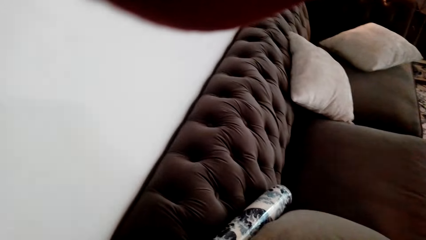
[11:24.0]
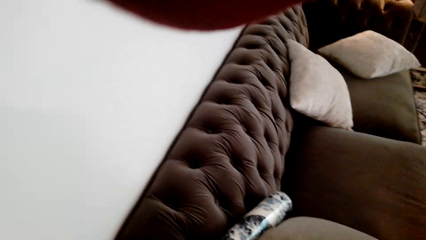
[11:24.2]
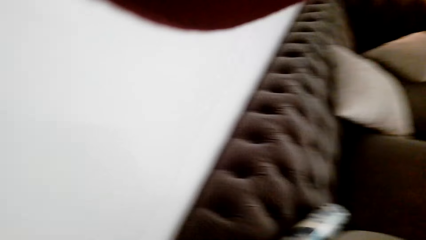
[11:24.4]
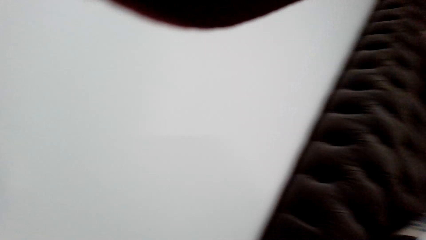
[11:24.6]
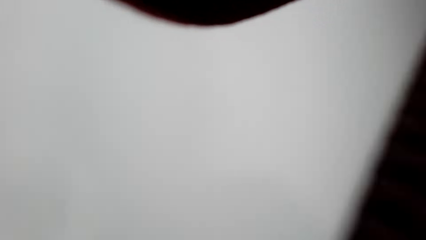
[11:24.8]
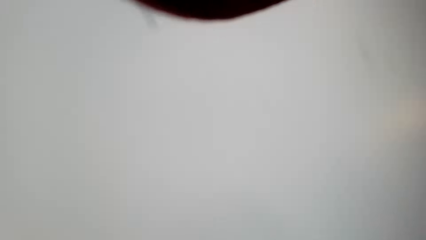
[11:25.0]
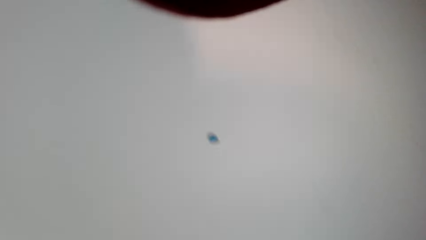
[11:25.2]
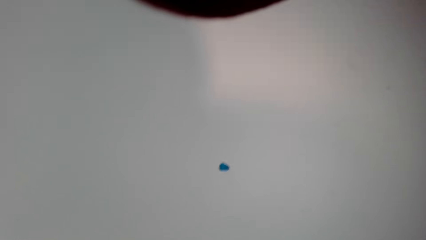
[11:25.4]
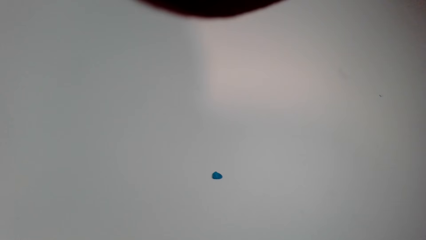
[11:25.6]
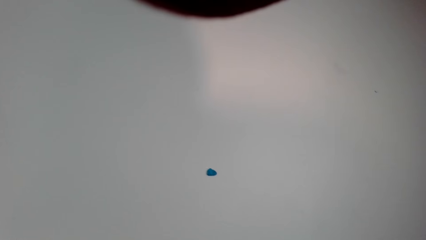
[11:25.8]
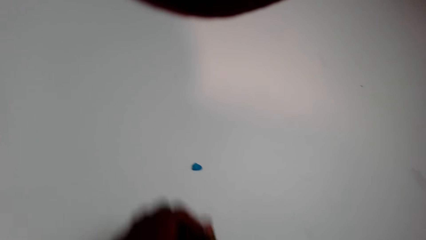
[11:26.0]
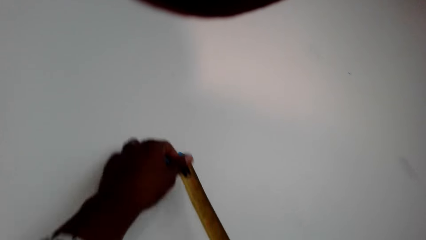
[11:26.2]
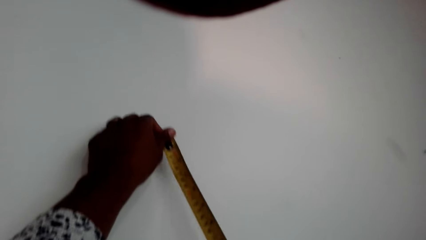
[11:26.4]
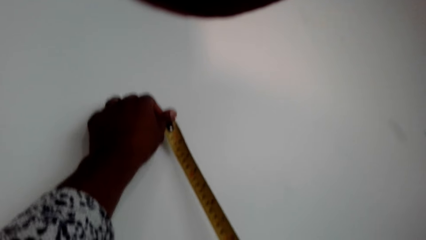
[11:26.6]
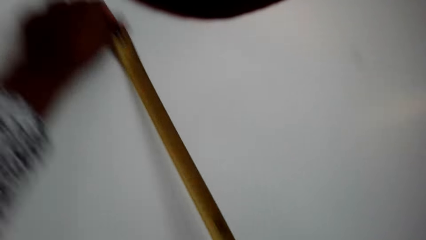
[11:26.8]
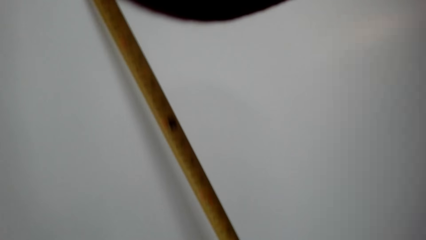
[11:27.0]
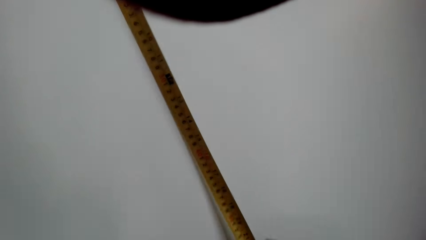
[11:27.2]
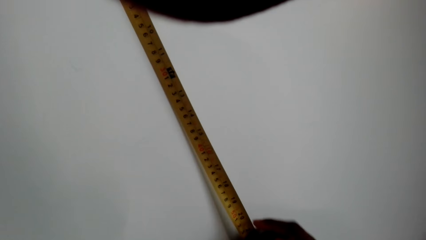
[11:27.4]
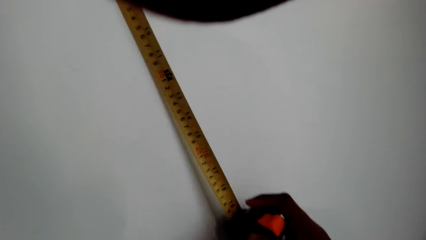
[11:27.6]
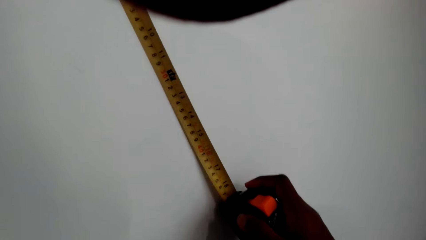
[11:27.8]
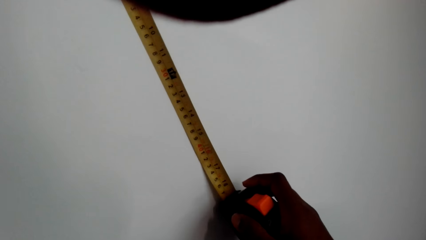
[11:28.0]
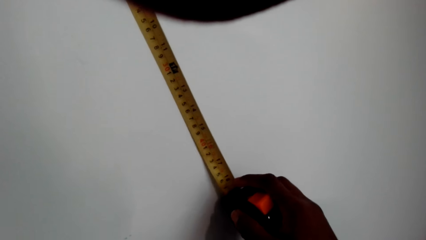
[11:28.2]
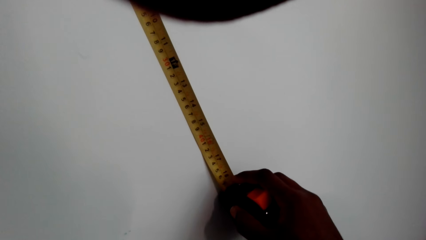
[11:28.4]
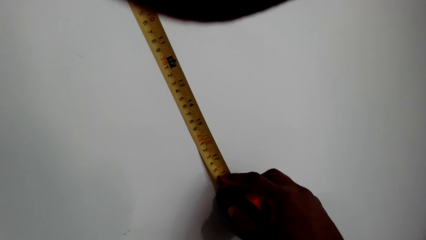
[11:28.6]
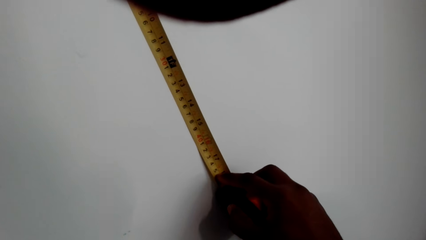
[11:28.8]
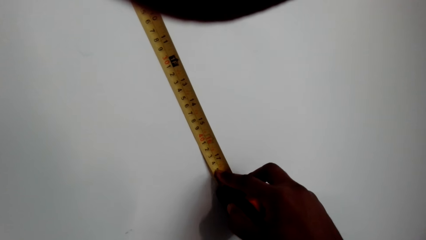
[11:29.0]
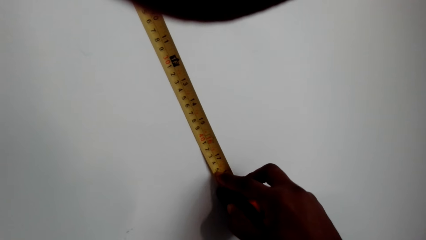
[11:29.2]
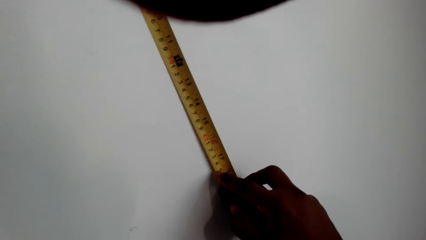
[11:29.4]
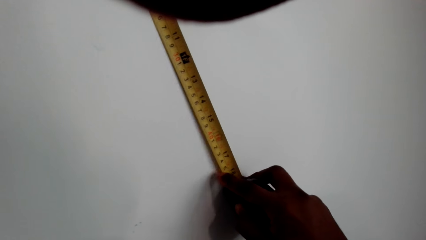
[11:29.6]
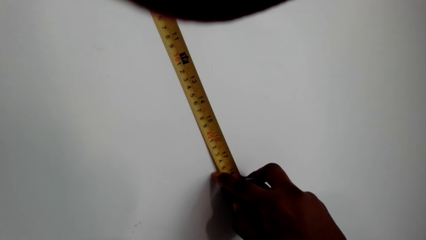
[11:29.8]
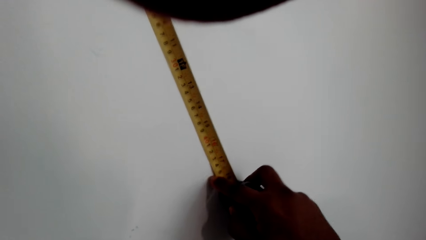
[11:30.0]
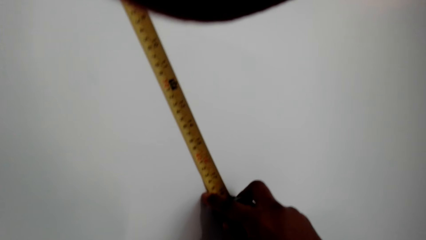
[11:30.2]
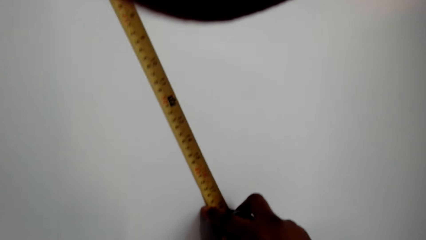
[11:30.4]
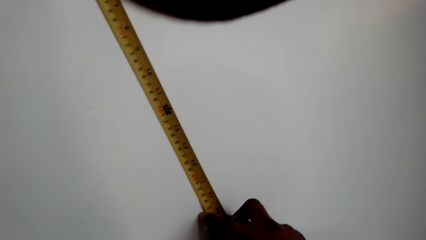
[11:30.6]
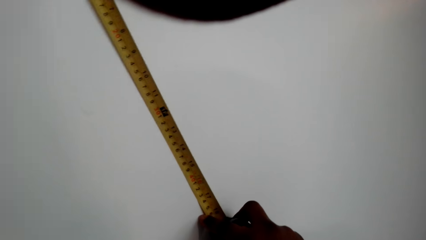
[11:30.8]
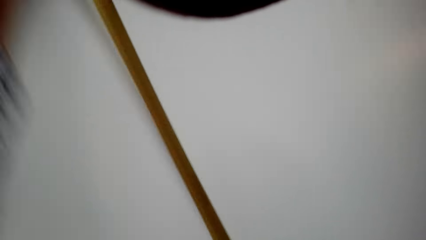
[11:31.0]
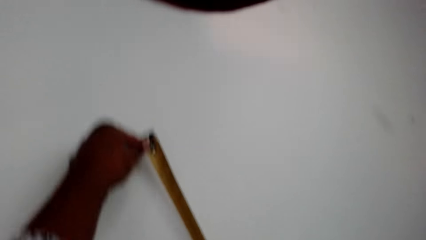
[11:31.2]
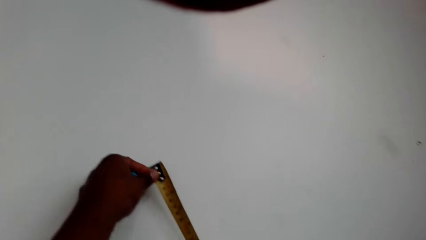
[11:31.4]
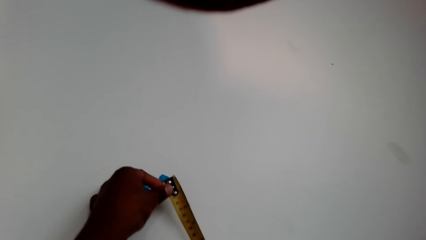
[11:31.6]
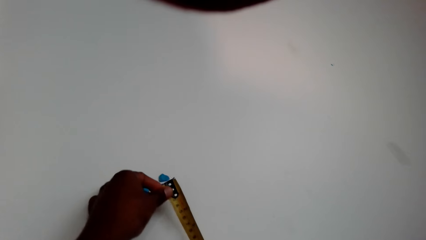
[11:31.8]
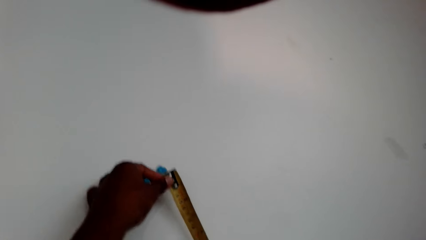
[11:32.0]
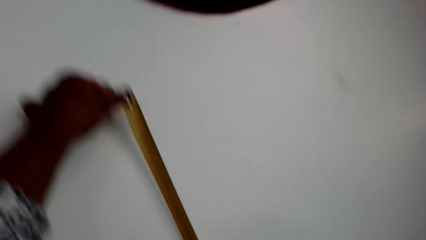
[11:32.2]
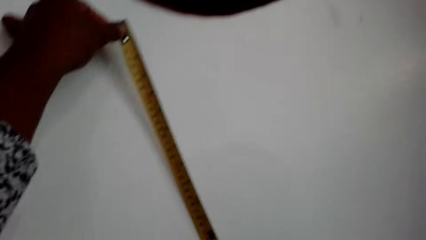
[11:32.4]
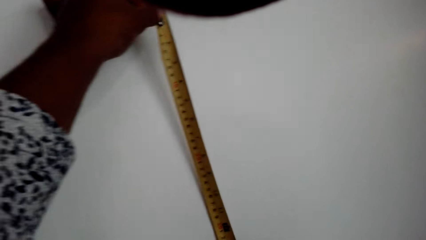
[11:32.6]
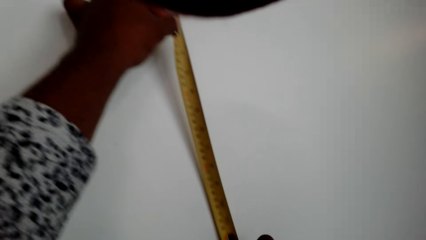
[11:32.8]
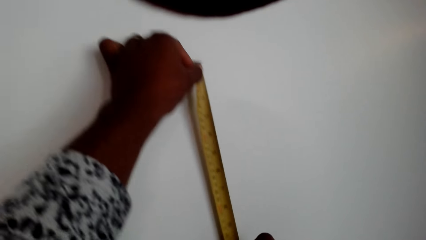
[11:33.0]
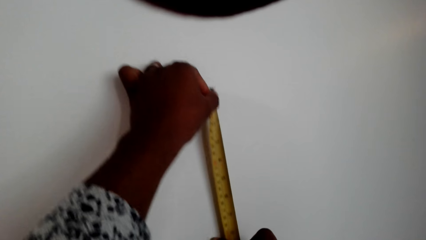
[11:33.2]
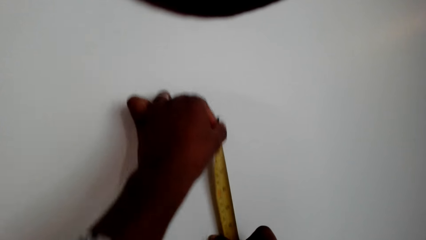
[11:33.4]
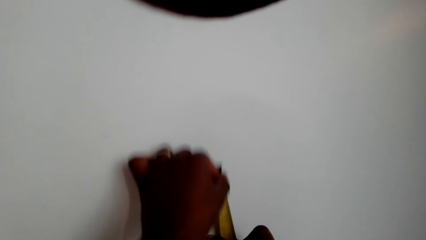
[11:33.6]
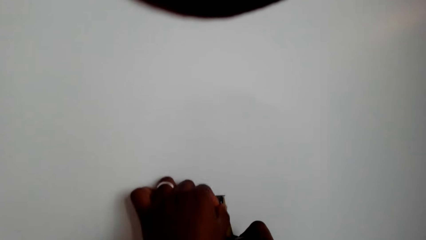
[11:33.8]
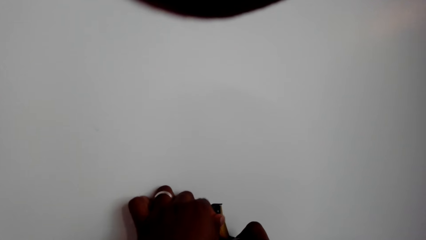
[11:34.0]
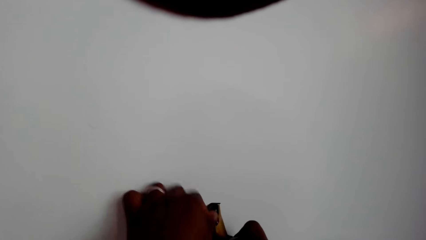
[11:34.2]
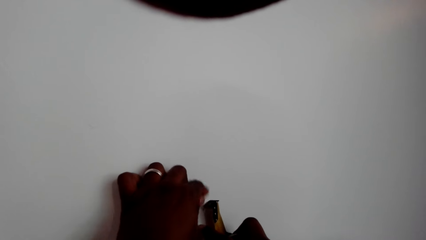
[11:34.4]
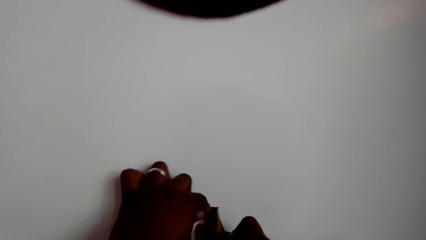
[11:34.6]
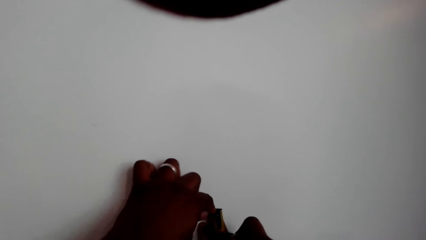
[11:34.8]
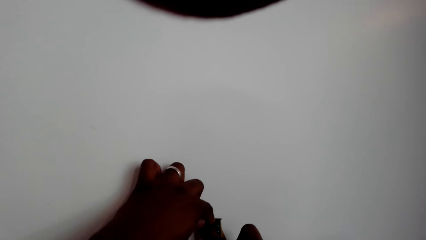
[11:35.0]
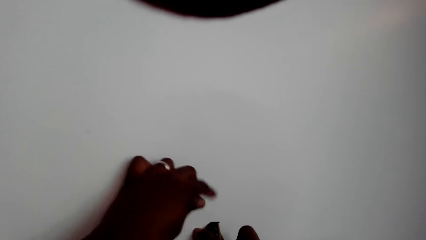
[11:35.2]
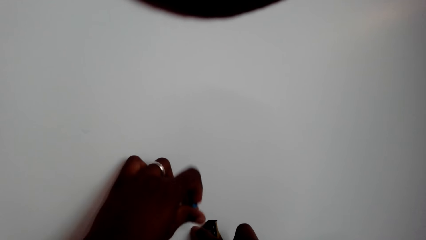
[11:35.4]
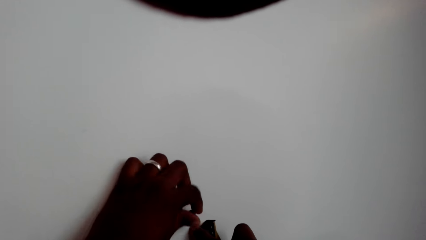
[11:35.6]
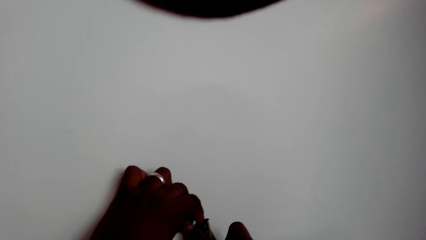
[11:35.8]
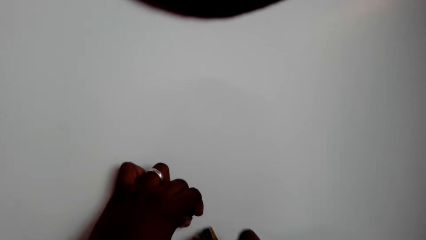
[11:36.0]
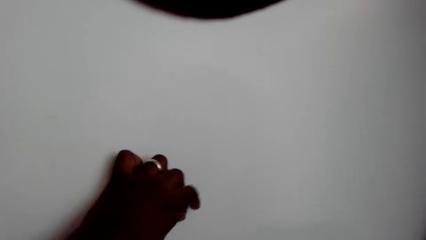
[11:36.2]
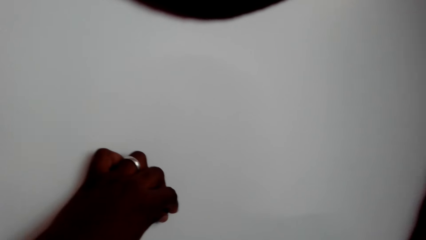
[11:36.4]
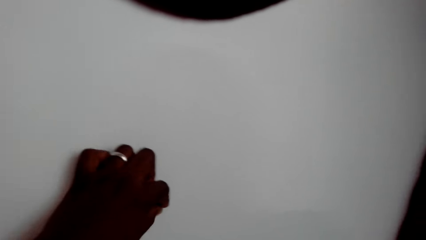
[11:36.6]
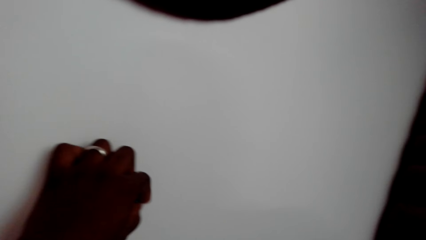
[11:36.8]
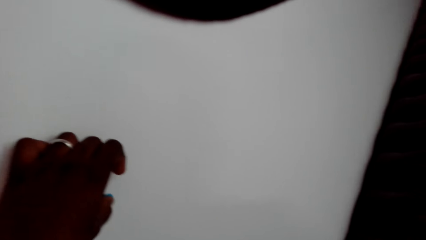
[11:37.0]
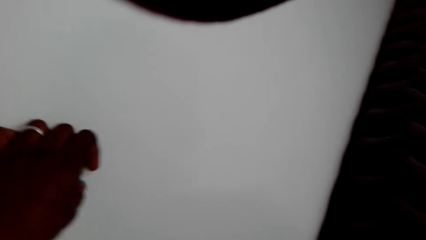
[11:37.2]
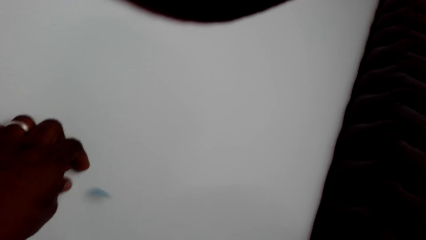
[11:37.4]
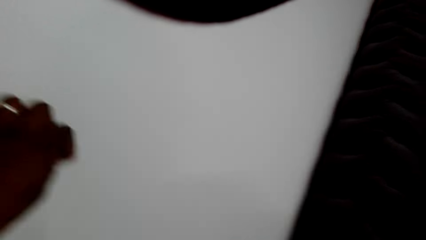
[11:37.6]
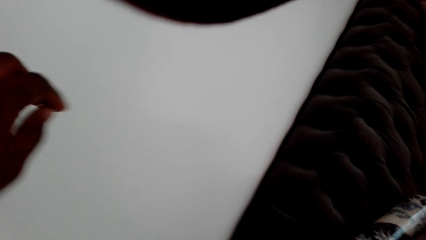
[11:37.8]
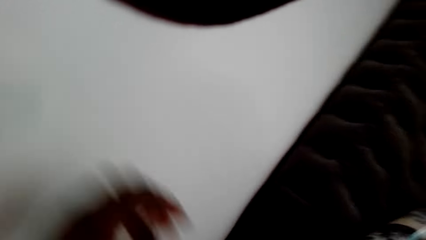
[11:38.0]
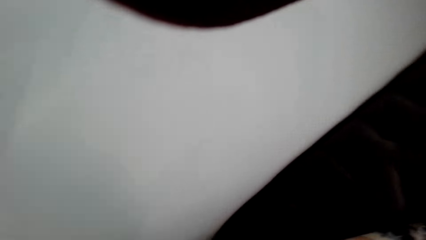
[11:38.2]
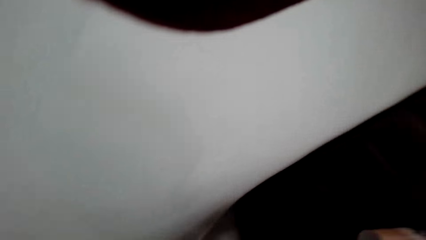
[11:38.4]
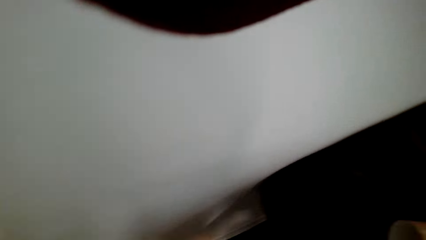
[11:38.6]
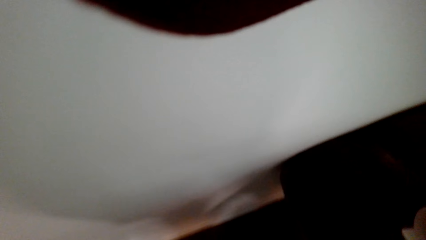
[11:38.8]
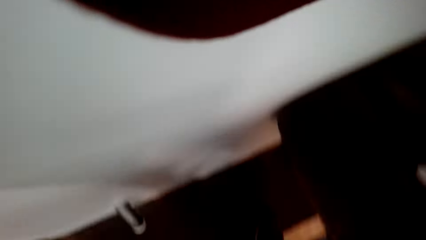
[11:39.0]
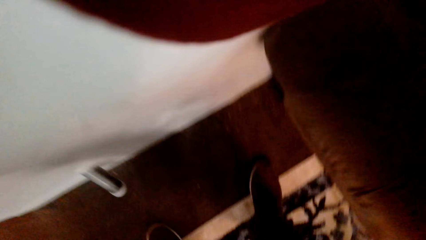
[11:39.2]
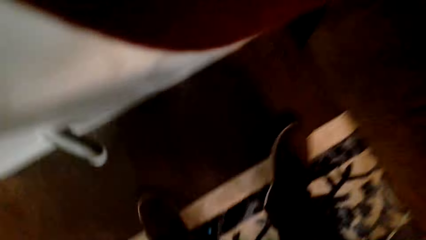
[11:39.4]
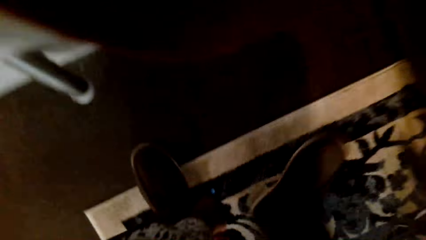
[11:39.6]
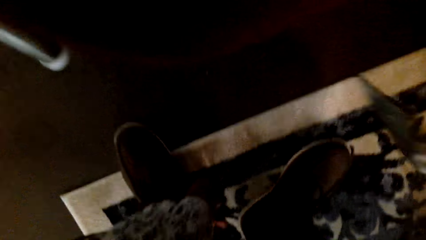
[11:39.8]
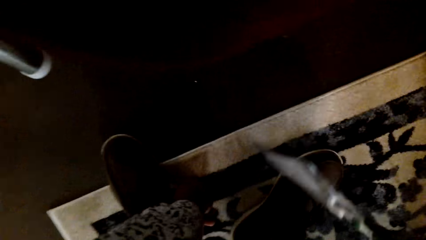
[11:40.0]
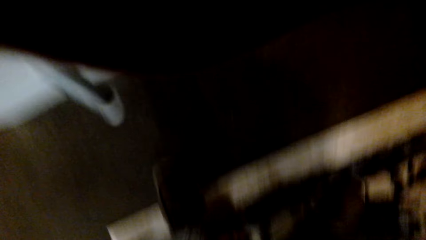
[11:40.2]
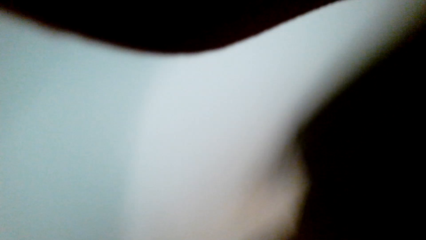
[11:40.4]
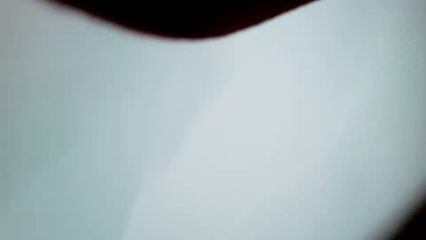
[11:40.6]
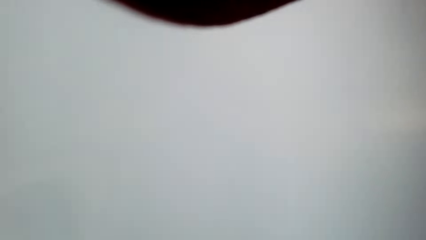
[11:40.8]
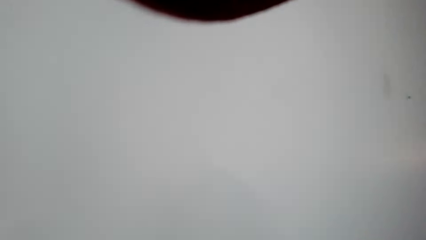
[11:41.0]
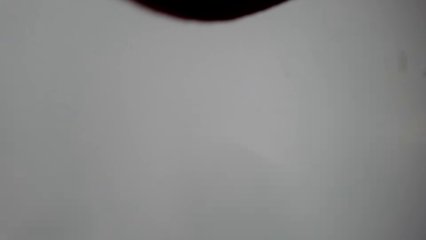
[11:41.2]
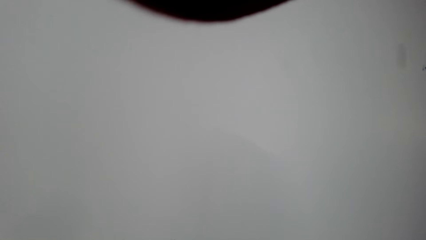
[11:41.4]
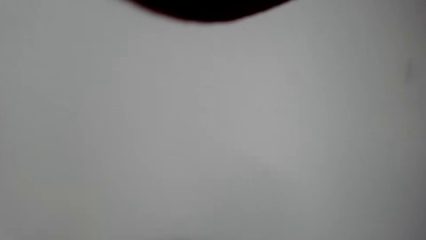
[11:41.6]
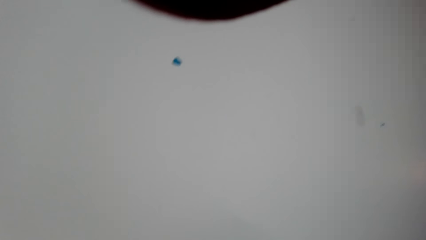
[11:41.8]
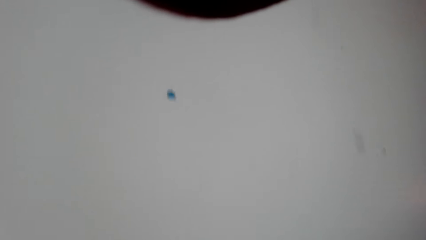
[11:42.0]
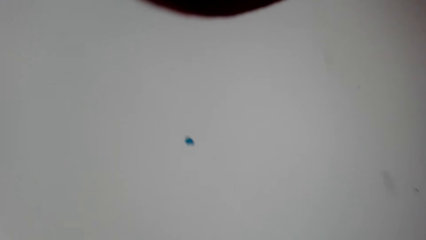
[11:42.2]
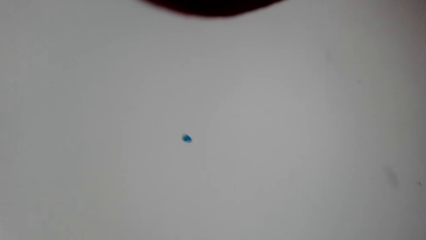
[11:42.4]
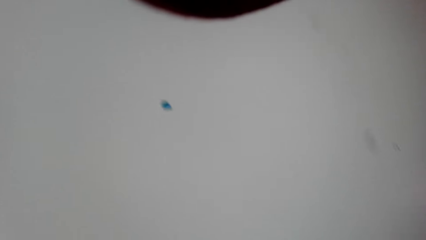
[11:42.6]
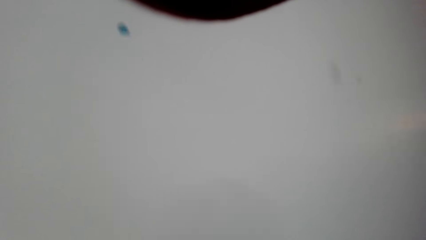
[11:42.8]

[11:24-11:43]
The camera wearer pulls a tape measure. They measure a wall. They stick something on the wall. They pick up an object.
